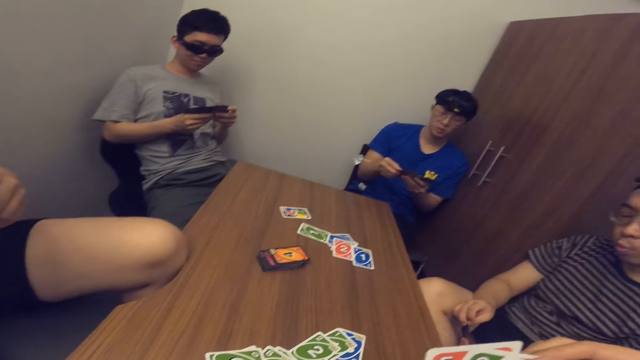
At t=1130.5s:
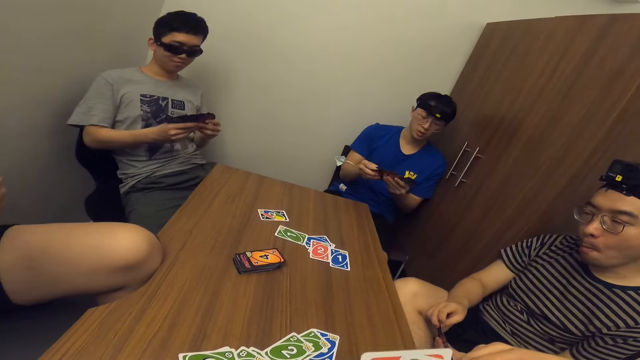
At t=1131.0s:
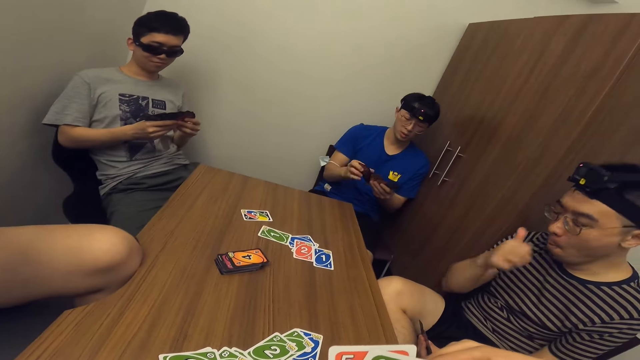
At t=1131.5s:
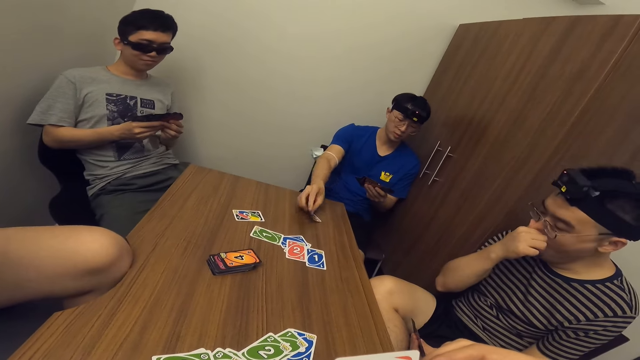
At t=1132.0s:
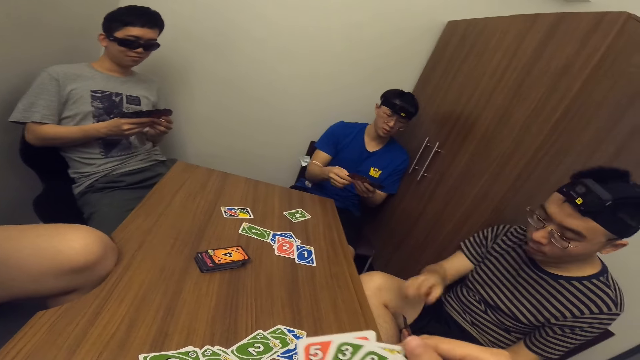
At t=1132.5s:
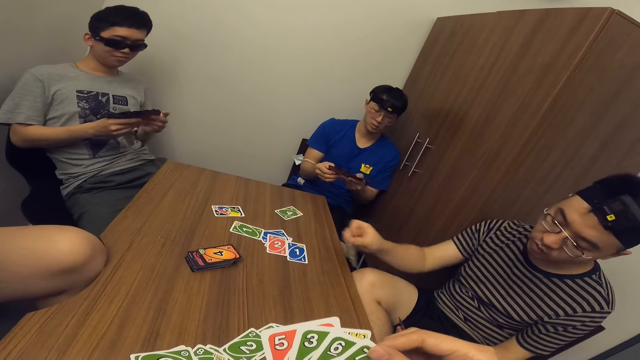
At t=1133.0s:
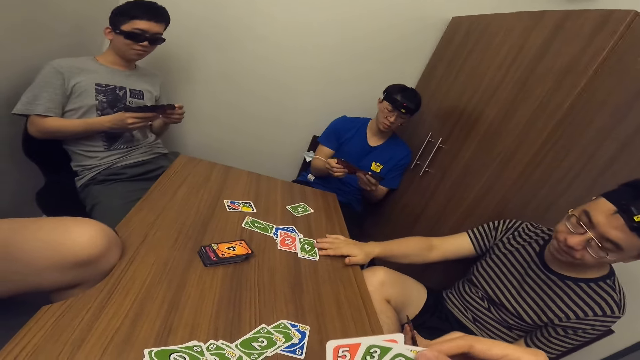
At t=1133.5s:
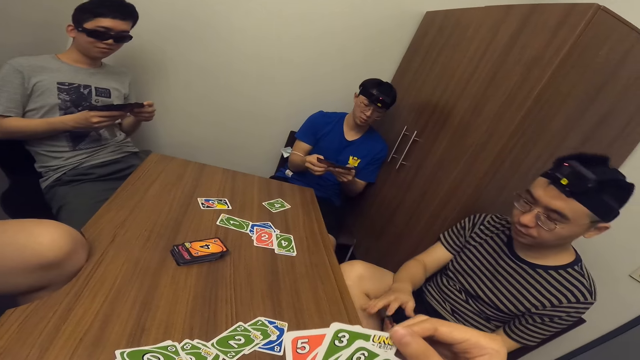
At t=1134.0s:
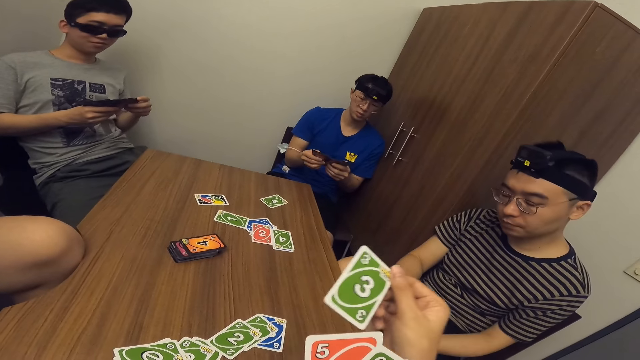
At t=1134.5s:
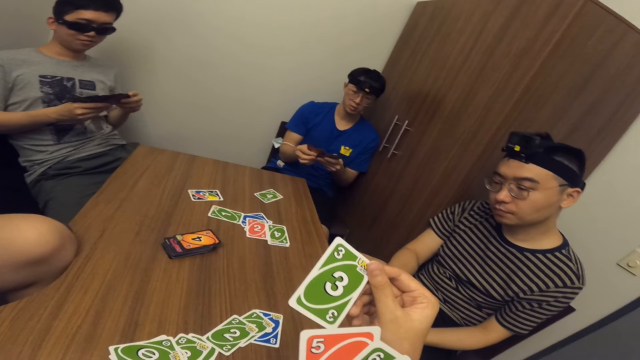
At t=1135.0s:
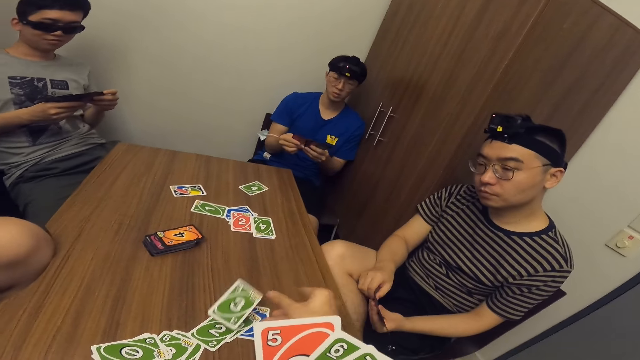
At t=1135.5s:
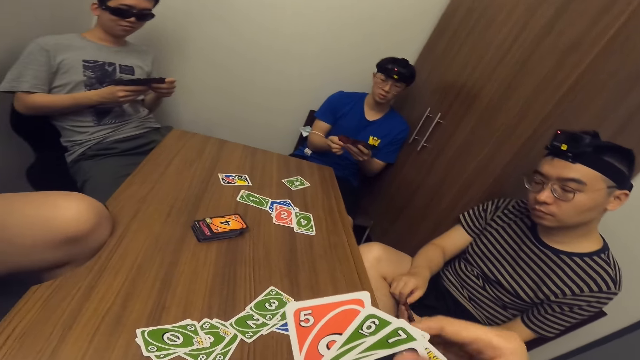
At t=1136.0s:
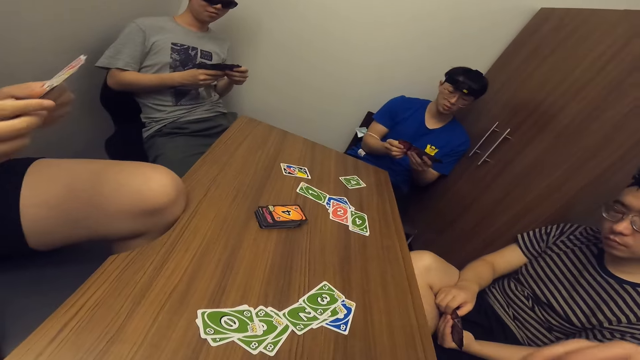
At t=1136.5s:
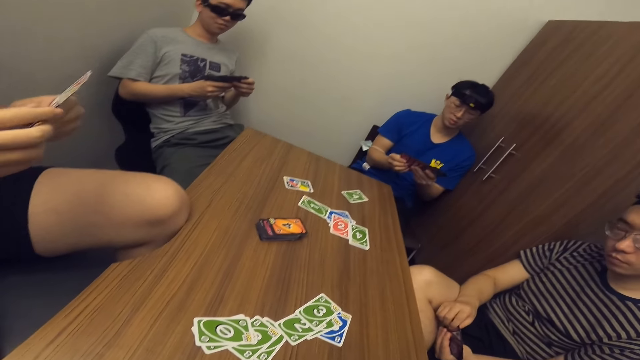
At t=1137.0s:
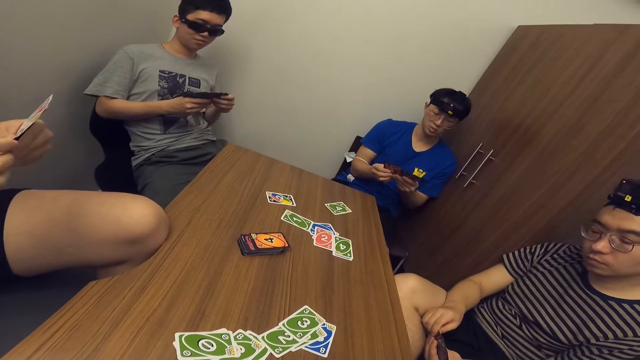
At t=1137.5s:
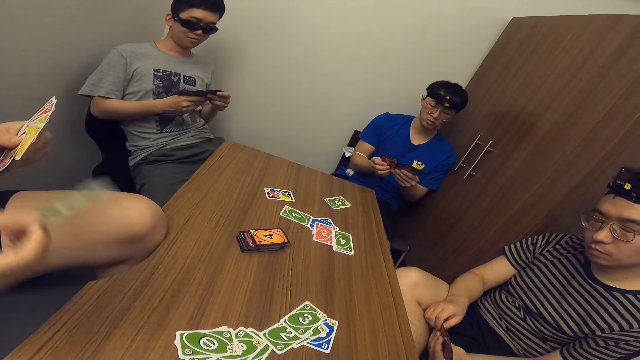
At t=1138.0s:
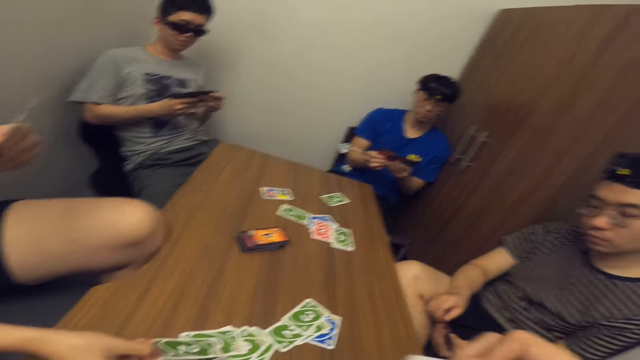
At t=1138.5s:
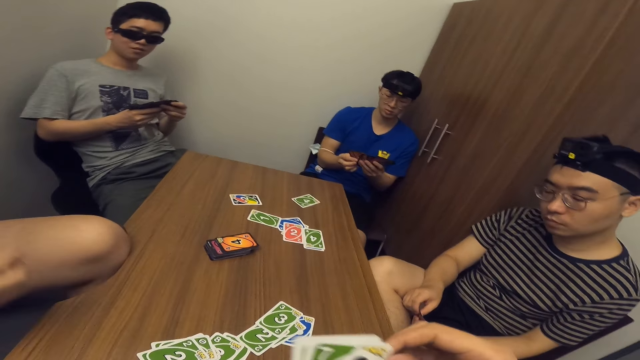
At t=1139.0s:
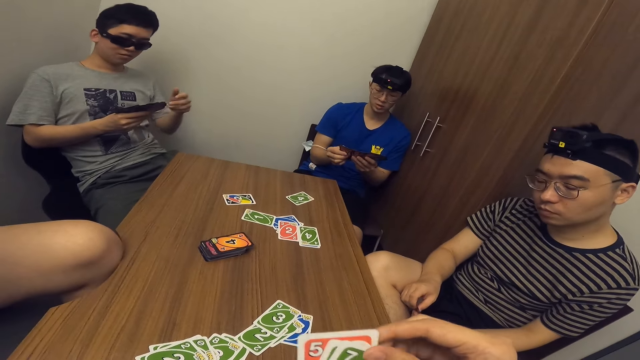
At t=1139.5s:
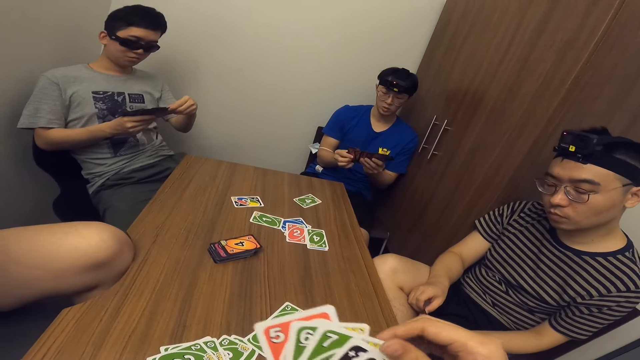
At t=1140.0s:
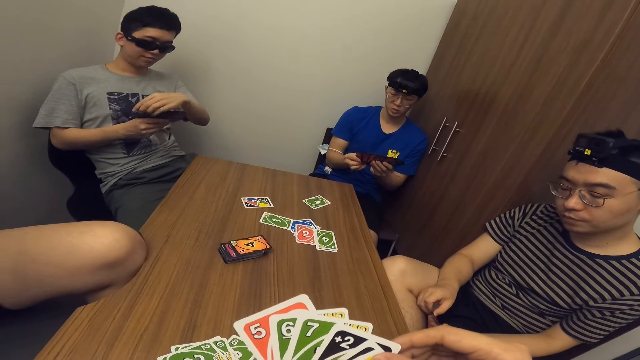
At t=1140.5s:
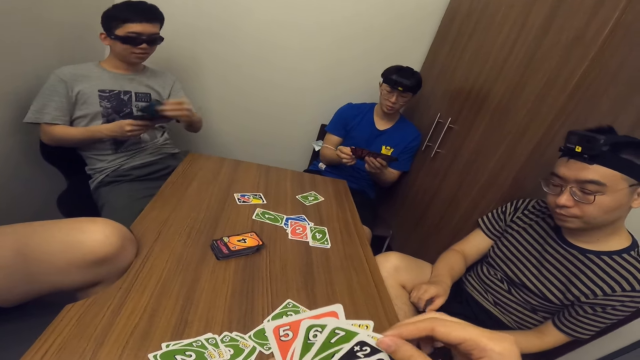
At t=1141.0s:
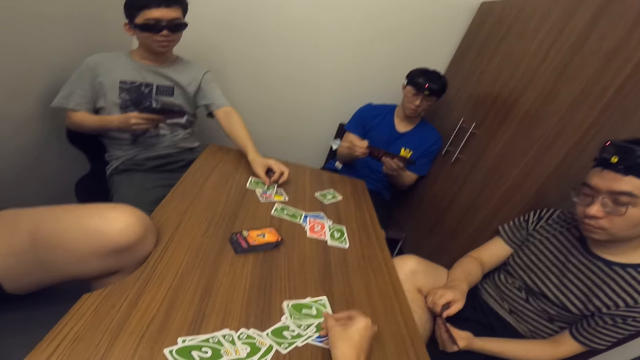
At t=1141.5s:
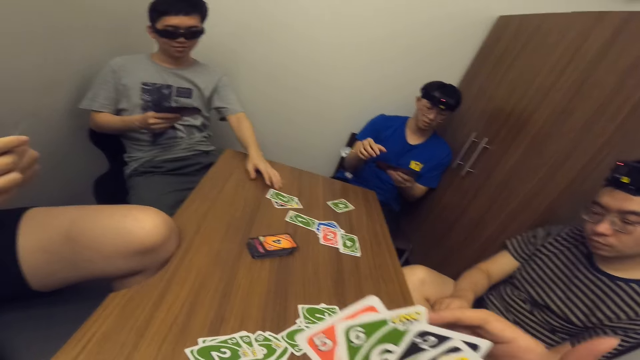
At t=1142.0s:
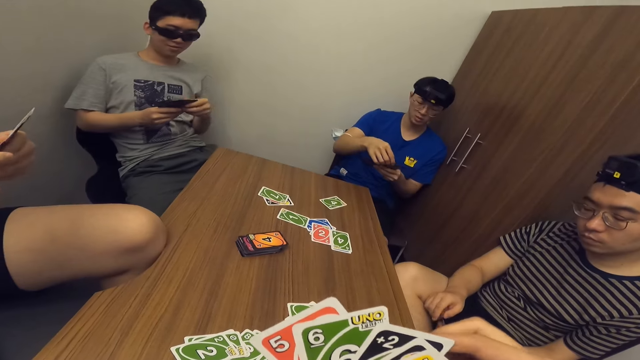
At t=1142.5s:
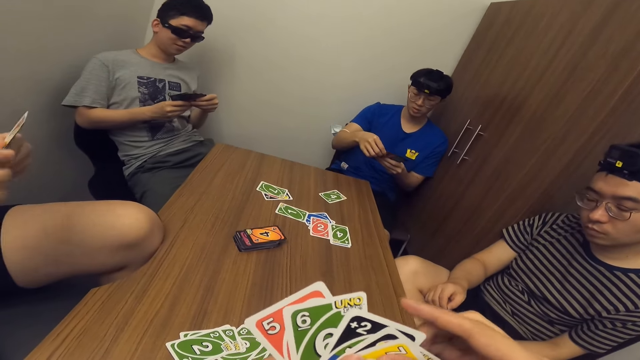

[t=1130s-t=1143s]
A man drops a card in his hand on the table. Another man drops a card in his hand on the table. The camera wearer drops a card in his hand on the table. A third man scans through the cards in his hands and drops a card in his hand on the table. The camera wearer scans through the cards in his hands. A fourth man drops a card in his hand on the table. The camera wearer drops a card in his hand on the table.

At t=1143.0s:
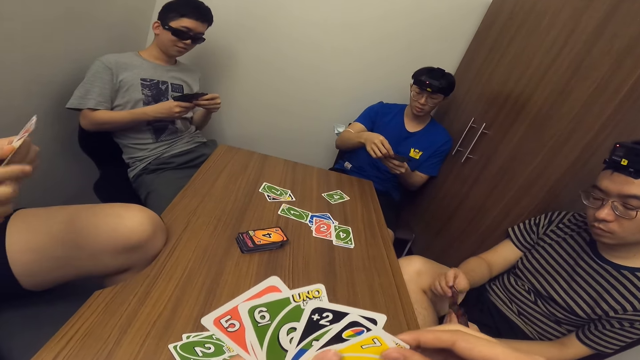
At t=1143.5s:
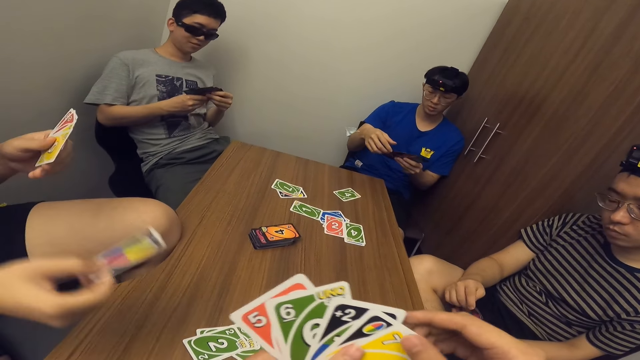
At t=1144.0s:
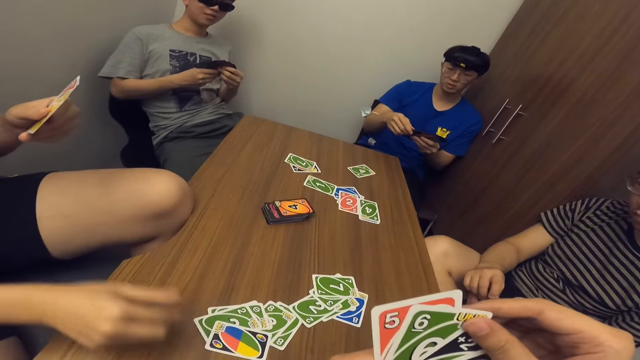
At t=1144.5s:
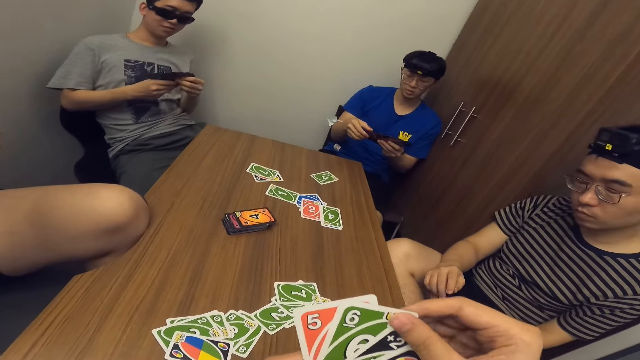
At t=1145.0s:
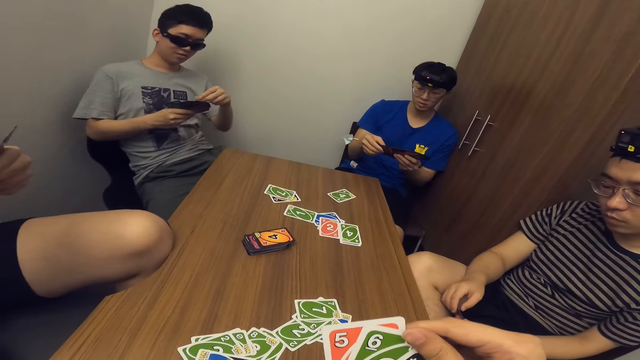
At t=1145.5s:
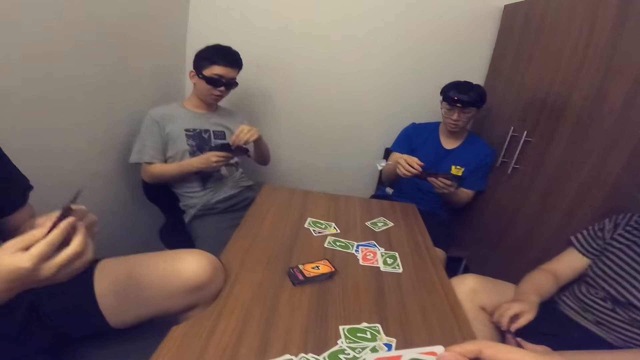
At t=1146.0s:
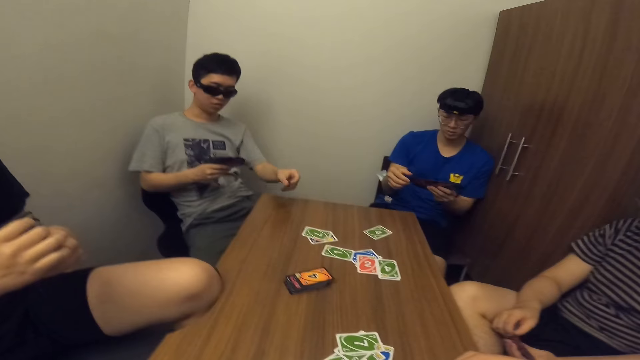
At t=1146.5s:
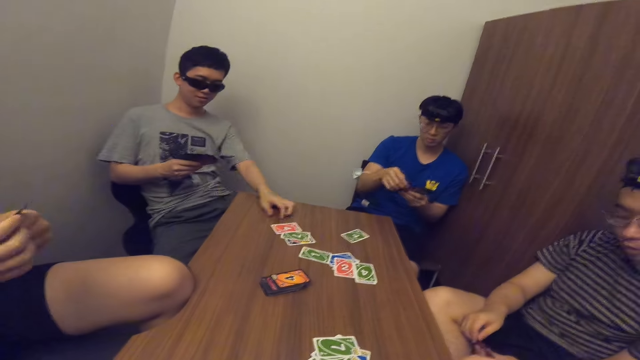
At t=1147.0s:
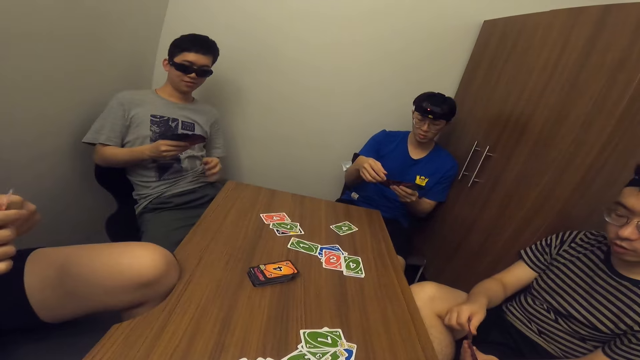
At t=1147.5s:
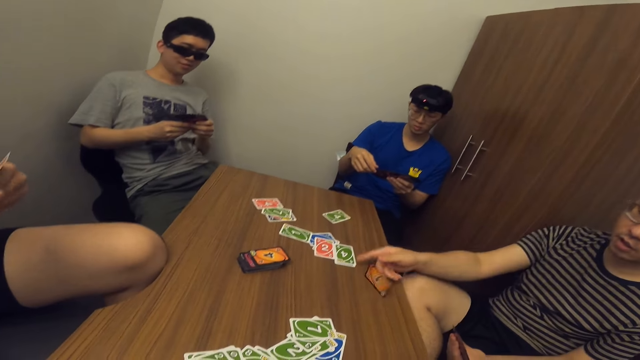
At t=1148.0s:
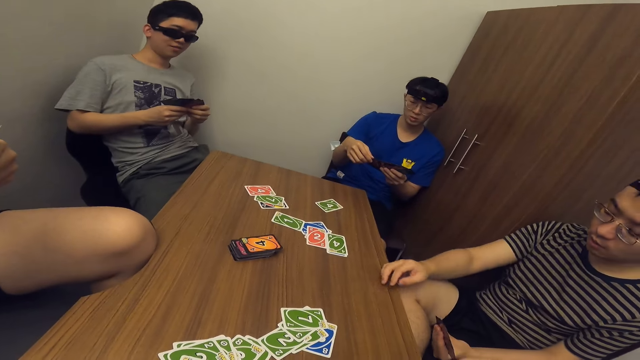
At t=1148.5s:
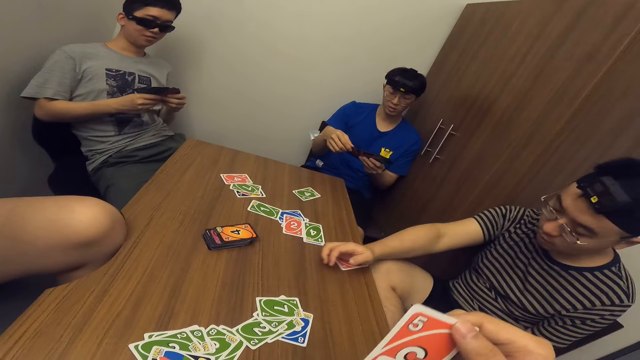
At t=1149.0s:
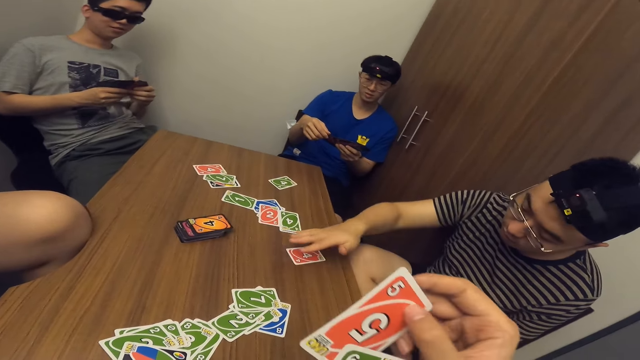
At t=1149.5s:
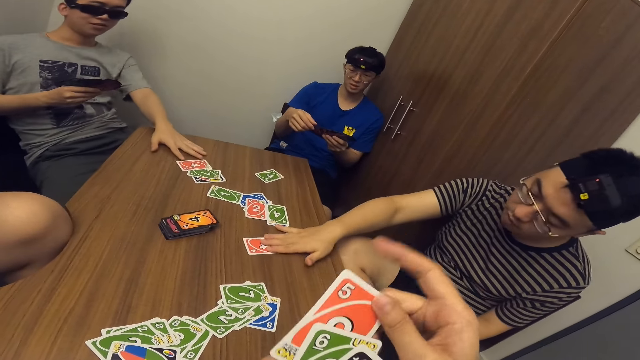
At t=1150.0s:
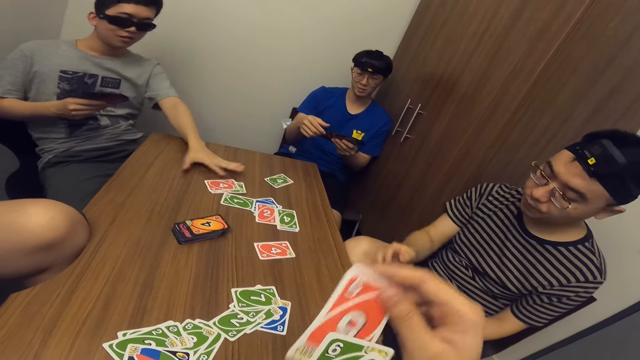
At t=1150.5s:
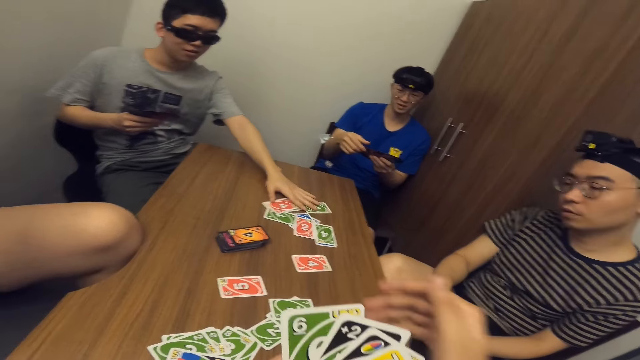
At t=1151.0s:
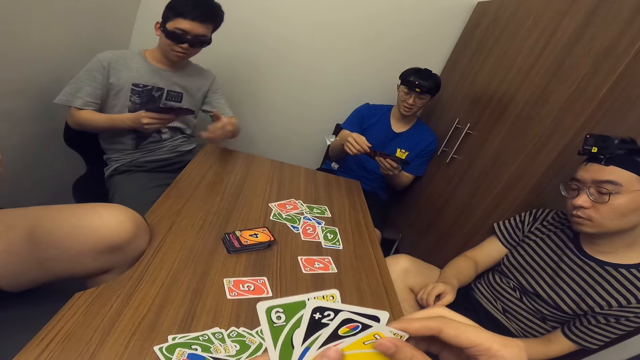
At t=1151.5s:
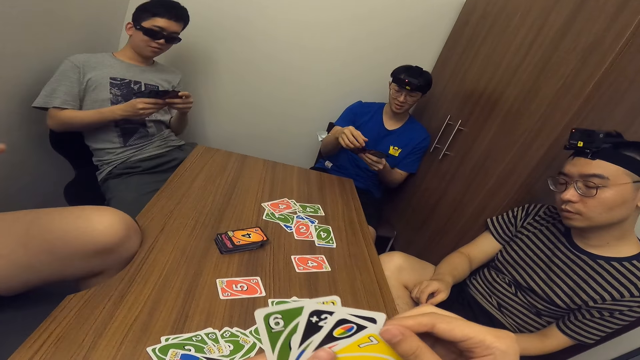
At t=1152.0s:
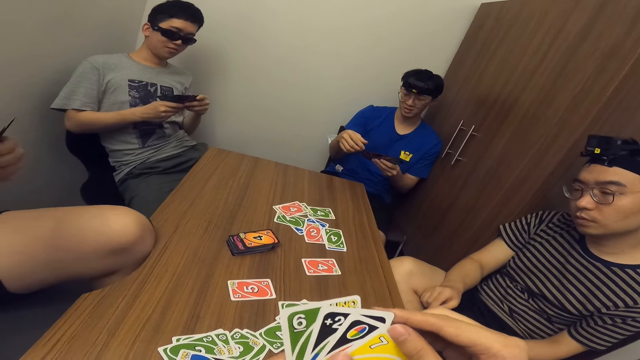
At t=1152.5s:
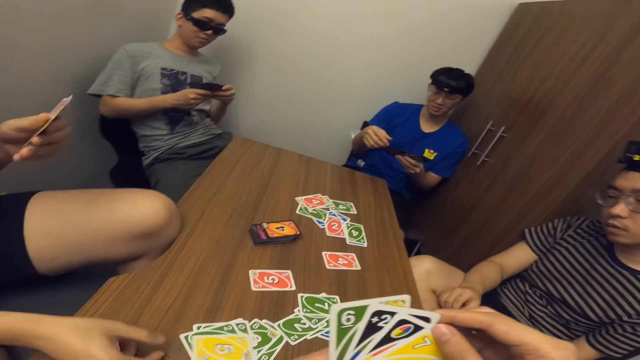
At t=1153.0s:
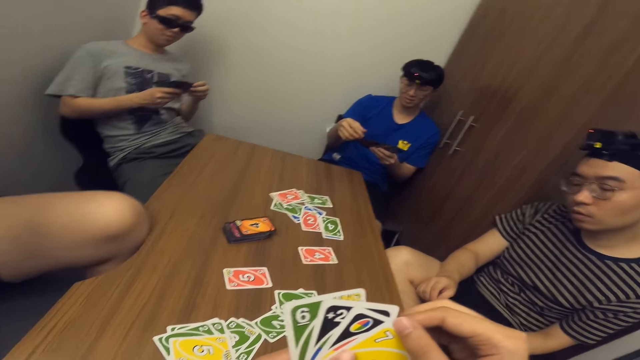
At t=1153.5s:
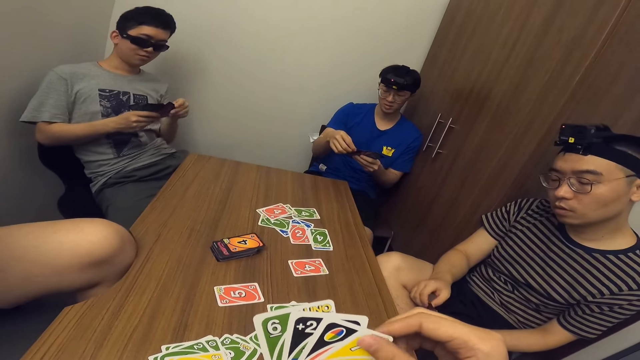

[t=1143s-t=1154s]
A man drops a card in his hand on the table. Another man drops a card in his hand on the table. A third man drops a card in his hand on the table. The camera wearer drops a card in his hand on the table. The second man moves cards on the table. The first man drops a card in his hand on the table.
